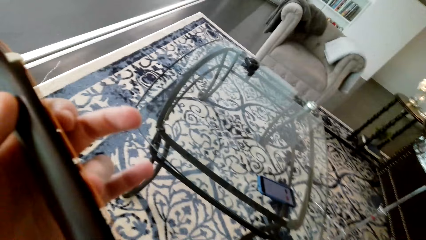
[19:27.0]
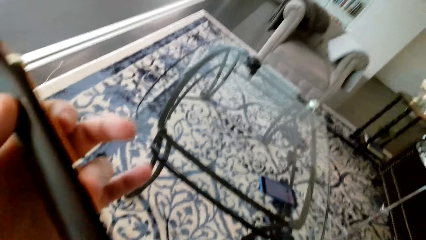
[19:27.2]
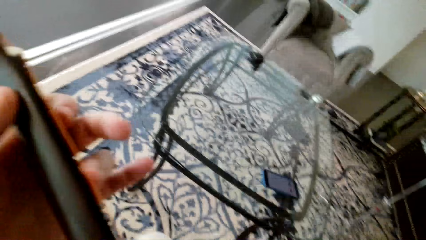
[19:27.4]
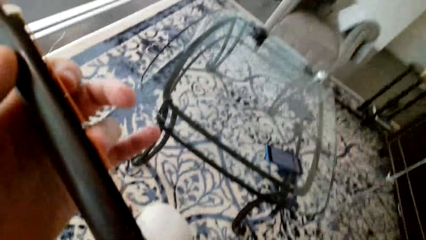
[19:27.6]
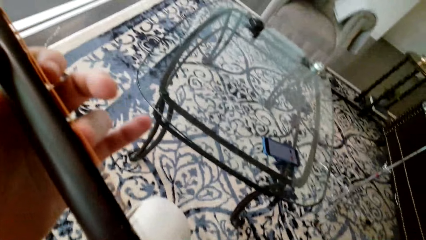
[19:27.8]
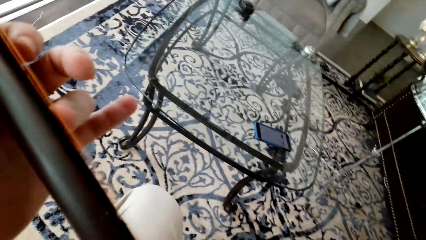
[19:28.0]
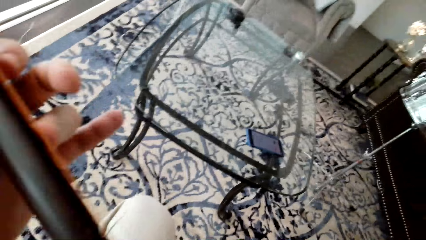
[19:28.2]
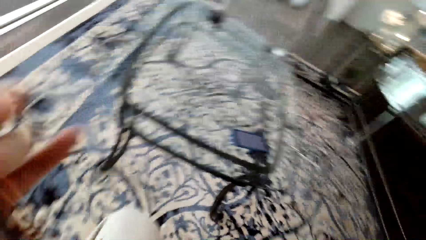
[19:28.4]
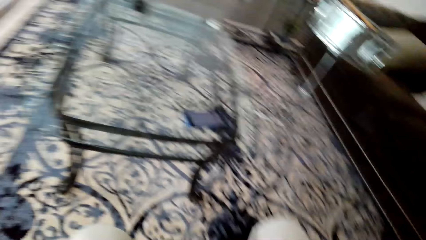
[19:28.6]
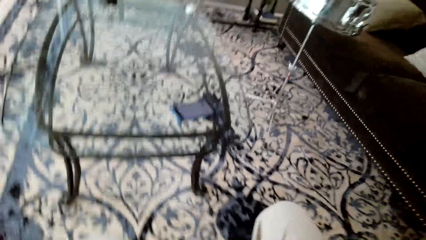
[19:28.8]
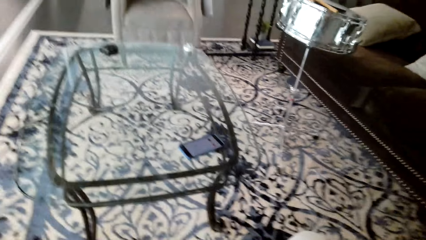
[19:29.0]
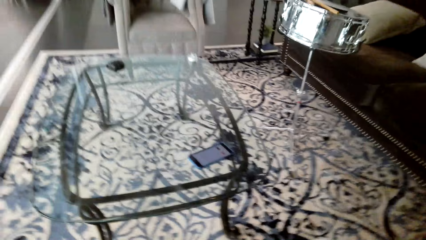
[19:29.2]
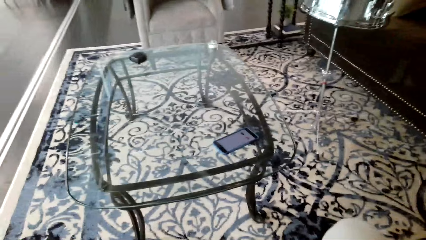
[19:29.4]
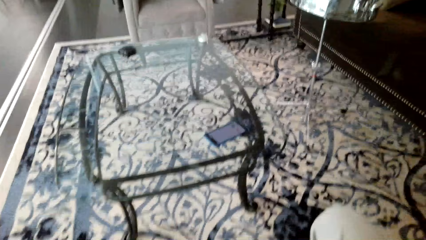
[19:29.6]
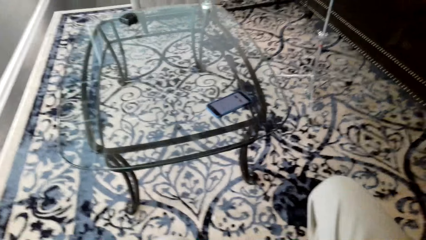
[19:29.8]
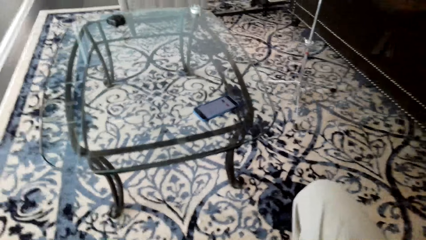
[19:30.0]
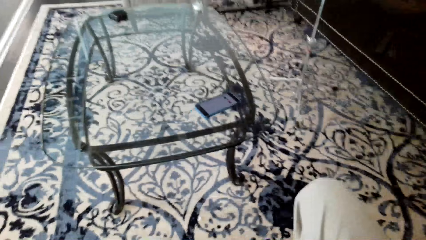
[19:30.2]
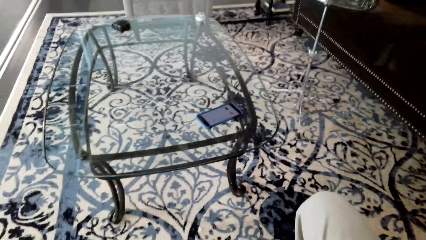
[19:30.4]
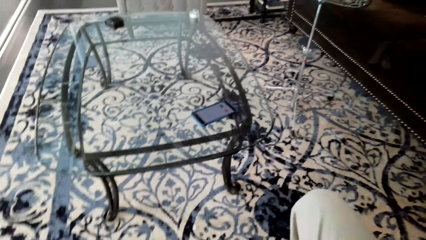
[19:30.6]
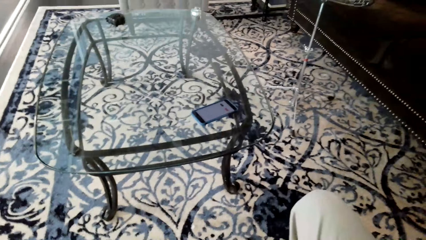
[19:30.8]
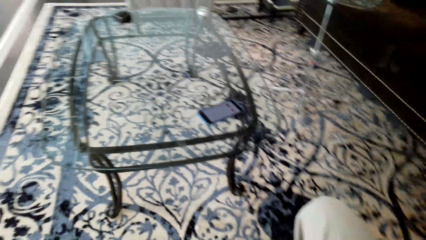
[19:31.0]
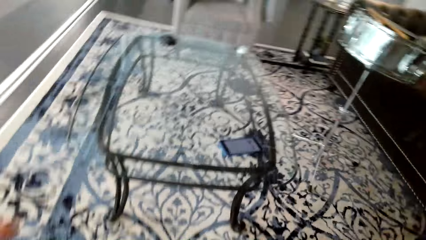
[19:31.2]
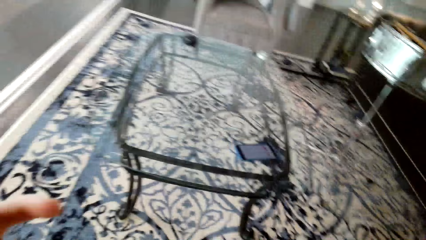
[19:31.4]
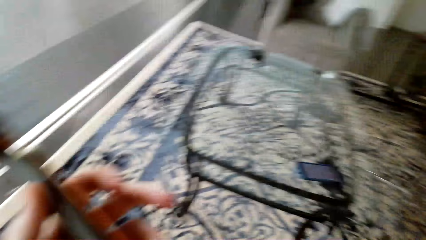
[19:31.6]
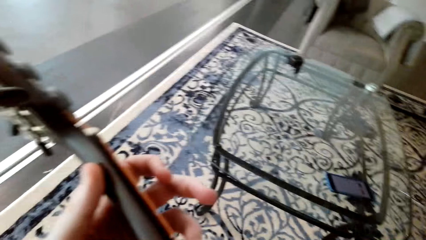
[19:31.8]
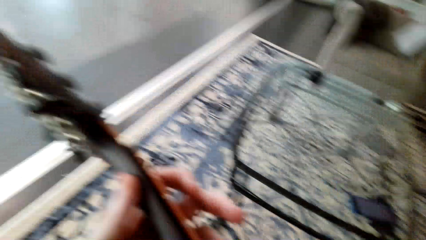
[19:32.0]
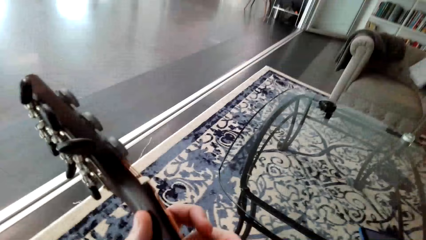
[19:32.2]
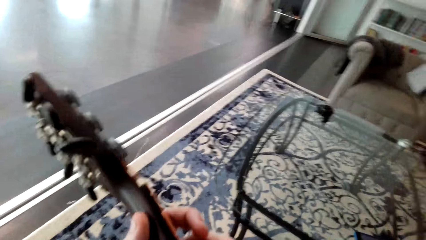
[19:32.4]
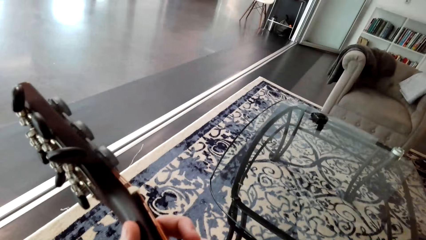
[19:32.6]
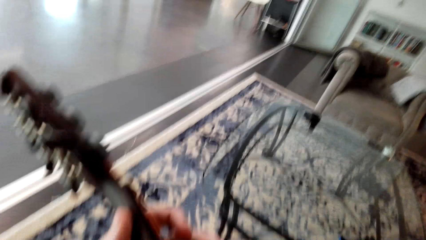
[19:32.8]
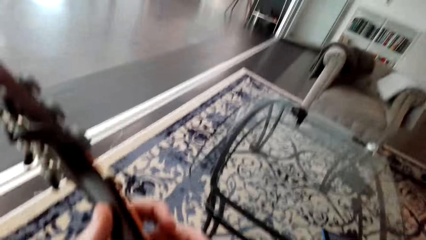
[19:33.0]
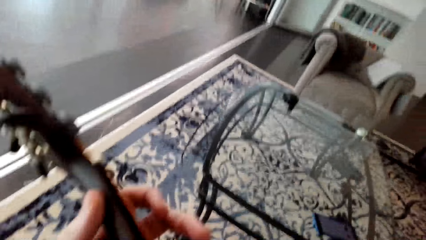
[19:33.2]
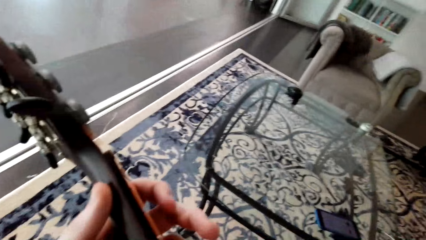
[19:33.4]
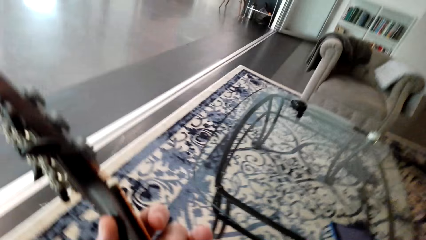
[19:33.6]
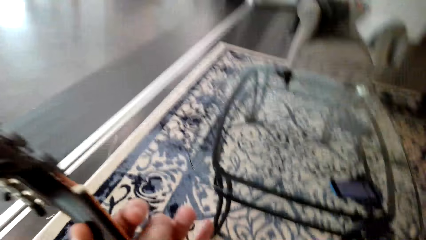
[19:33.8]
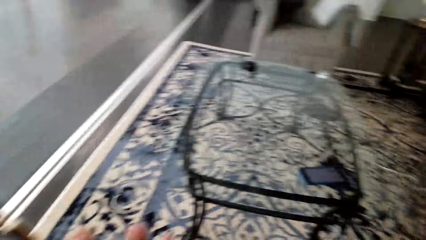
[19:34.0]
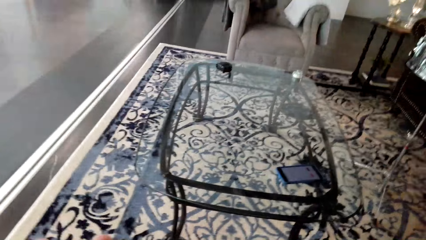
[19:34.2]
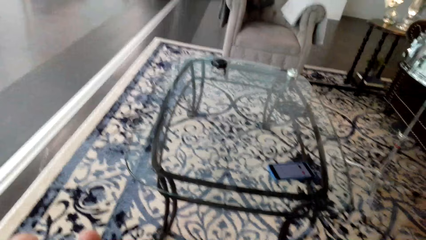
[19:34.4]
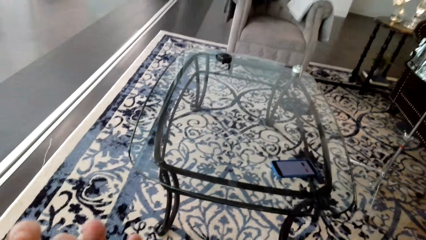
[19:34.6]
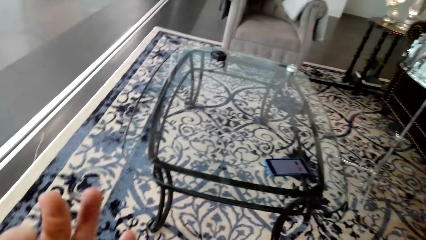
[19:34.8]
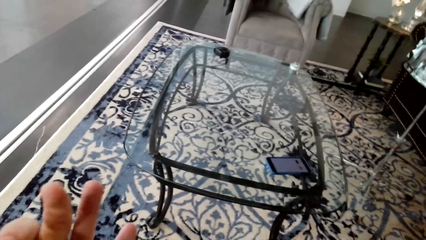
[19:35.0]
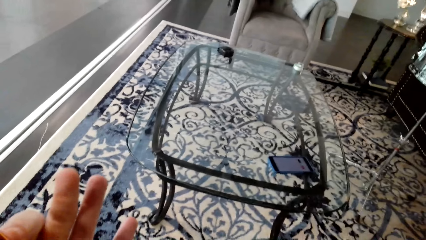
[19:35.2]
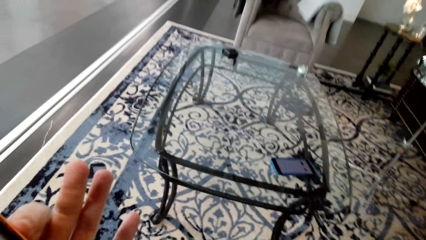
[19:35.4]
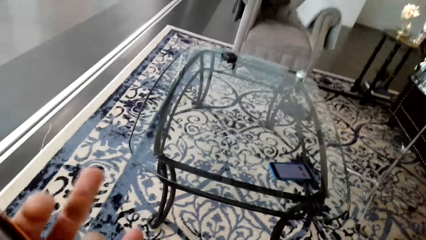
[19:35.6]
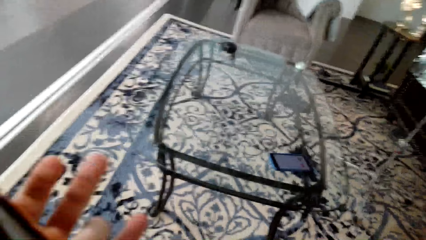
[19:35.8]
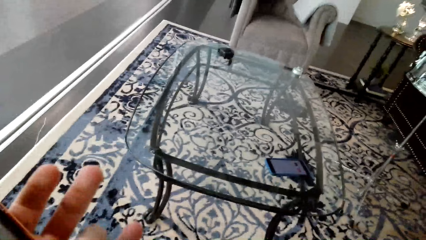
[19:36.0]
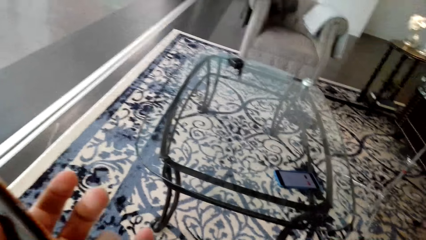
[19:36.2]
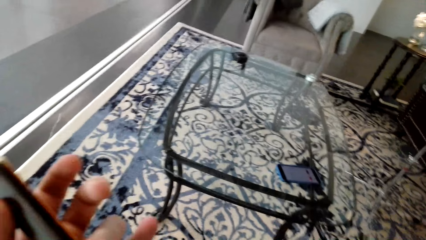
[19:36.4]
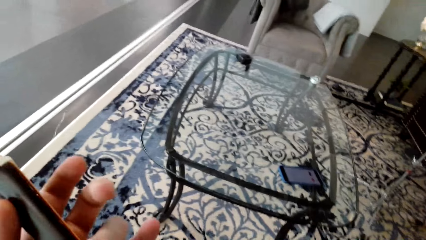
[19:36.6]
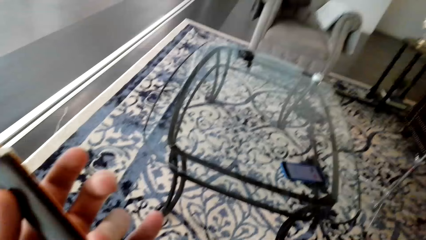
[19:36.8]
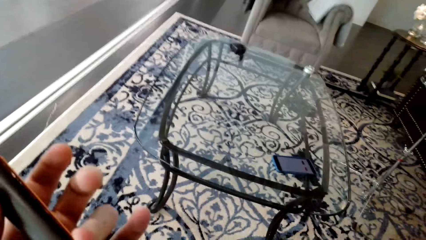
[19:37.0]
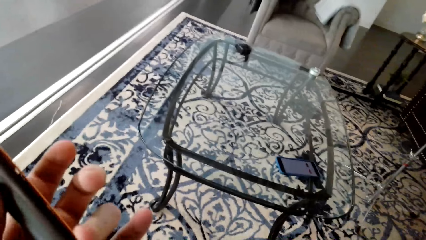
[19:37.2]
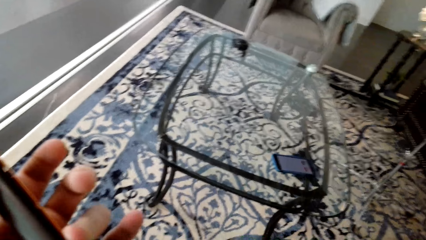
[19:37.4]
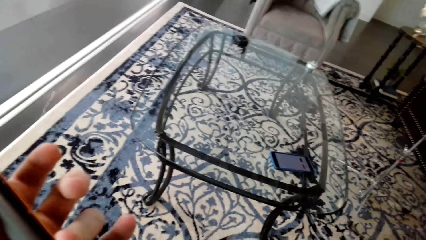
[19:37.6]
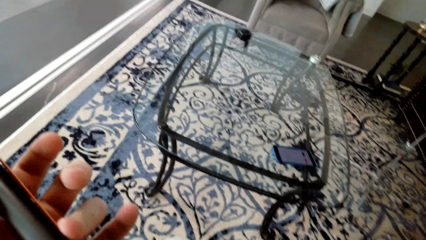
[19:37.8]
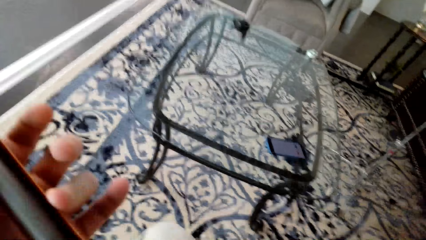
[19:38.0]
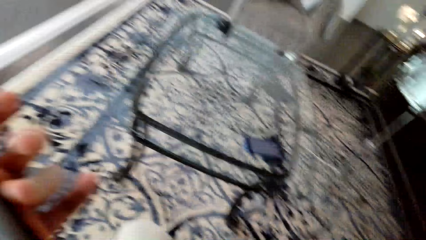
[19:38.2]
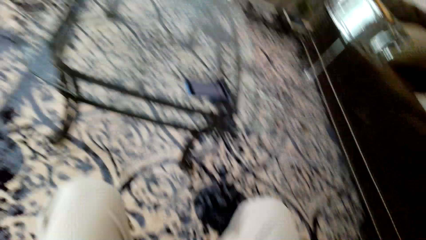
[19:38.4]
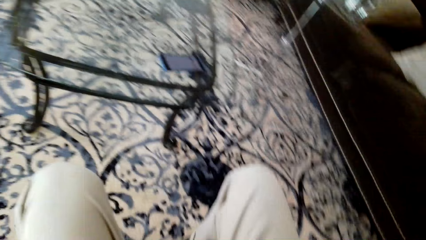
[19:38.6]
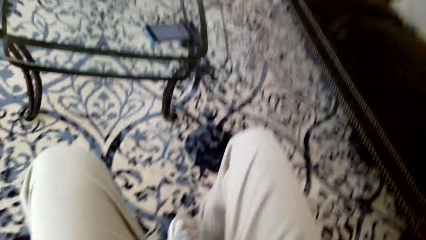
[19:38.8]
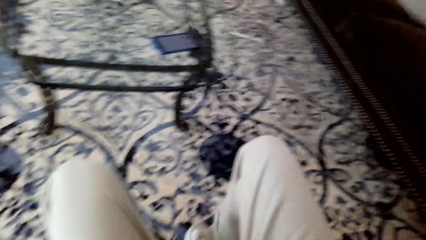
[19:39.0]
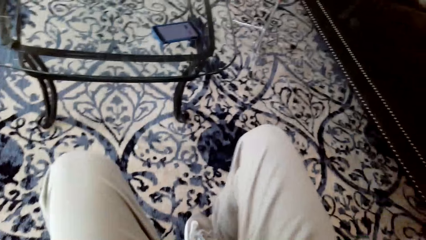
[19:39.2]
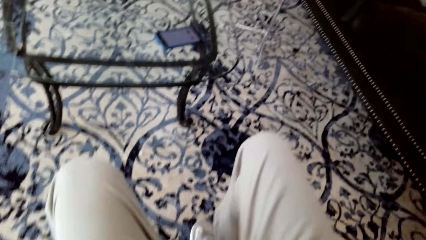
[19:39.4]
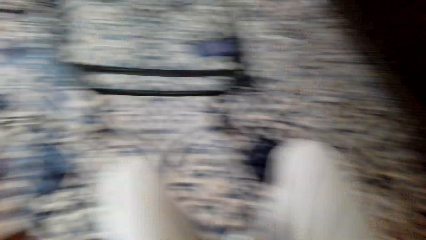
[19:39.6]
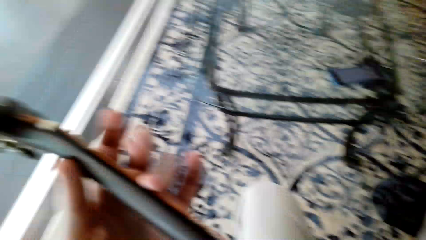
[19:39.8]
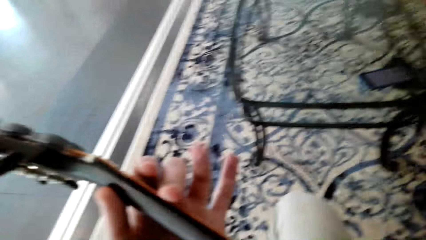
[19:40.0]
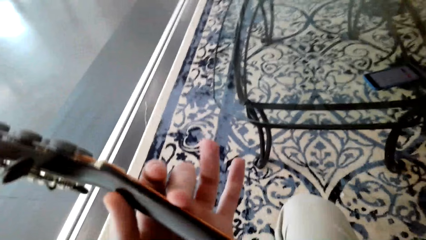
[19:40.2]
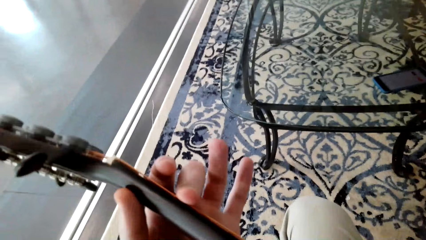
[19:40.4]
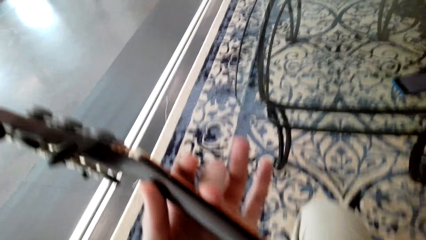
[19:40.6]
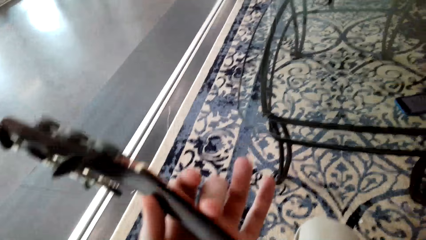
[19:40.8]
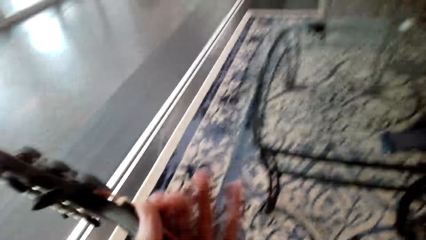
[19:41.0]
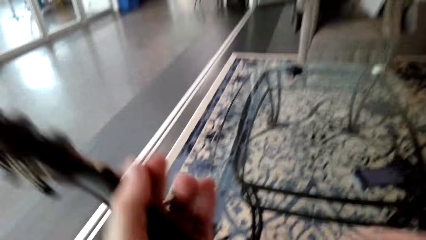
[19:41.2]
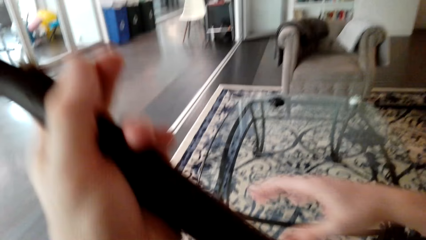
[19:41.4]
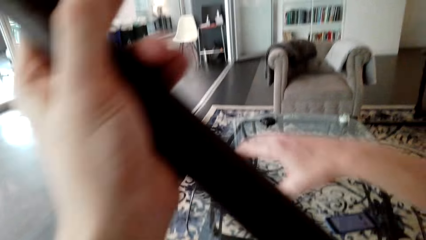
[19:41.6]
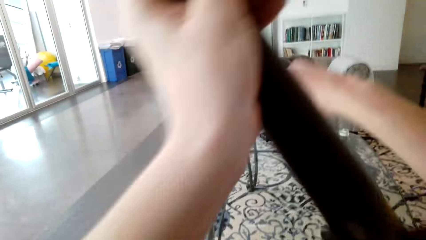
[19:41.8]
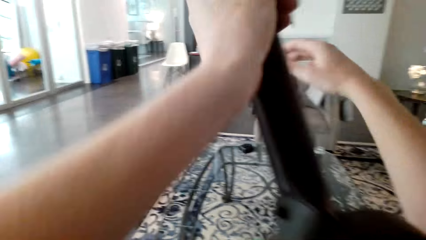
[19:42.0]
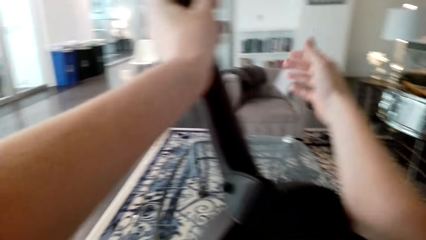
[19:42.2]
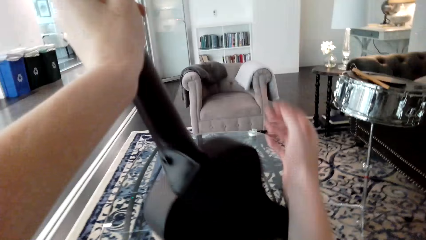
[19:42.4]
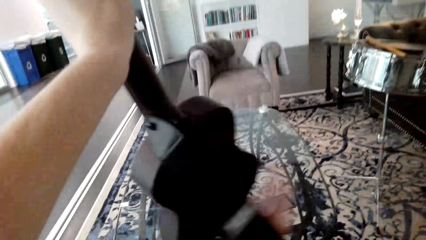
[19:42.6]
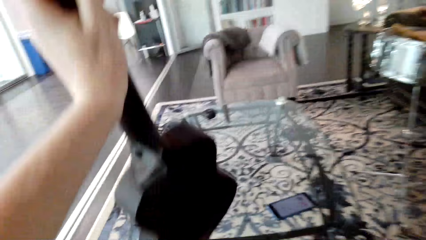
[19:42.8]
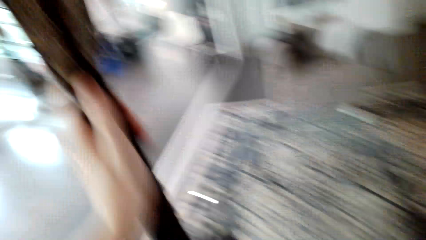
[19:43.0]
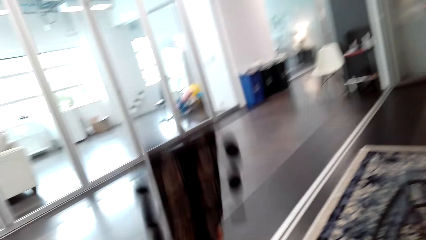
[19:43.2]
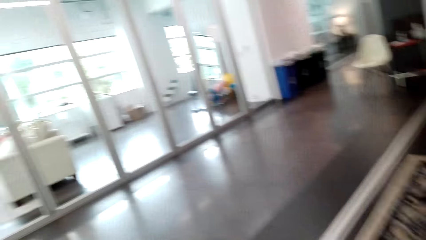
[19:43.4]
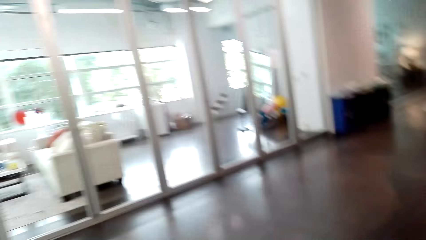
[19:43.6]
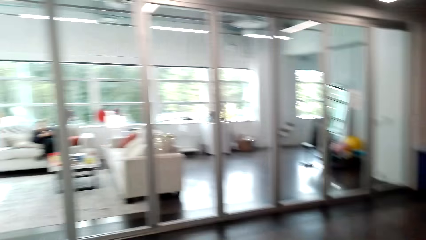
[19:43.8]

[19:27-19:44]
The camera wearer shakes their head rhythmically. They take off the guitar strap.
